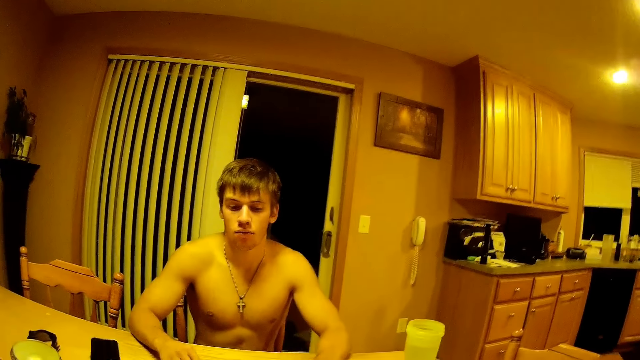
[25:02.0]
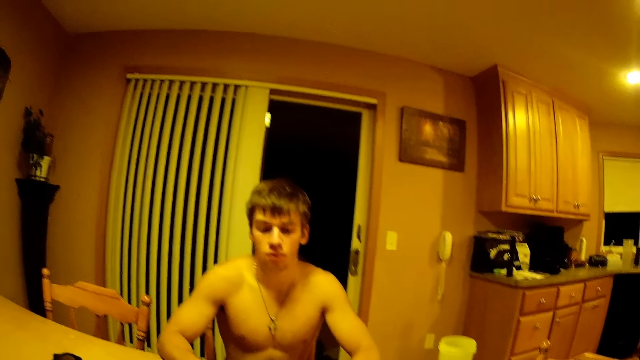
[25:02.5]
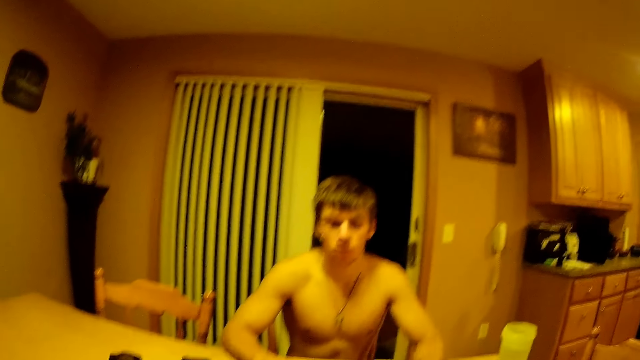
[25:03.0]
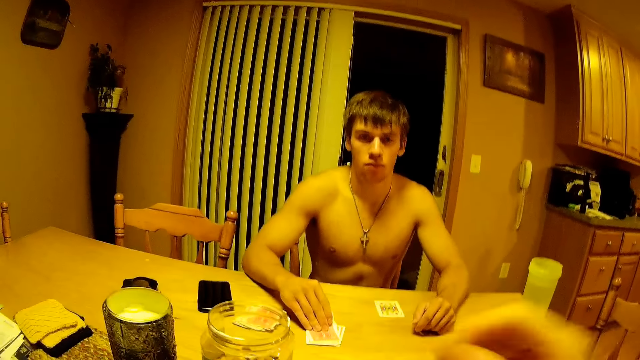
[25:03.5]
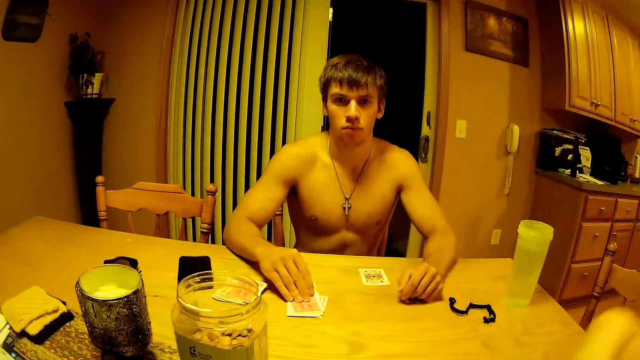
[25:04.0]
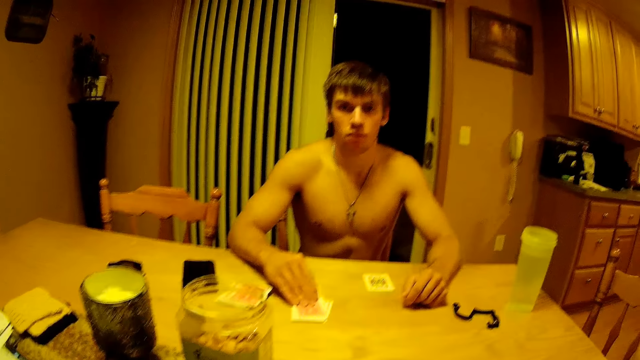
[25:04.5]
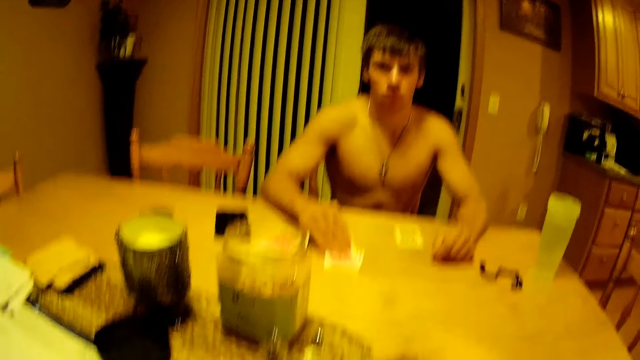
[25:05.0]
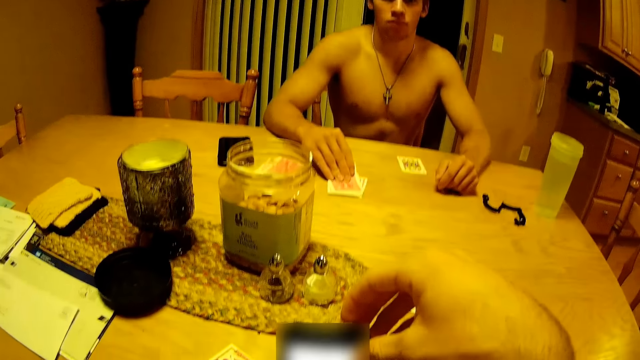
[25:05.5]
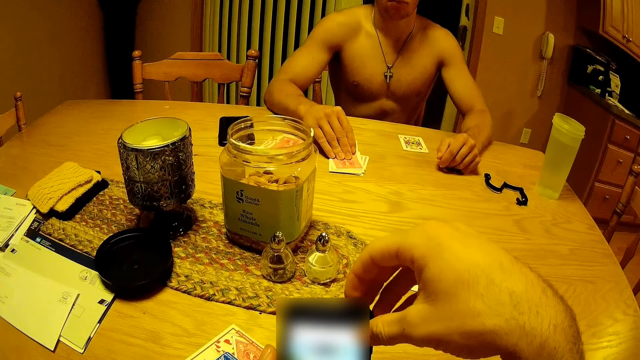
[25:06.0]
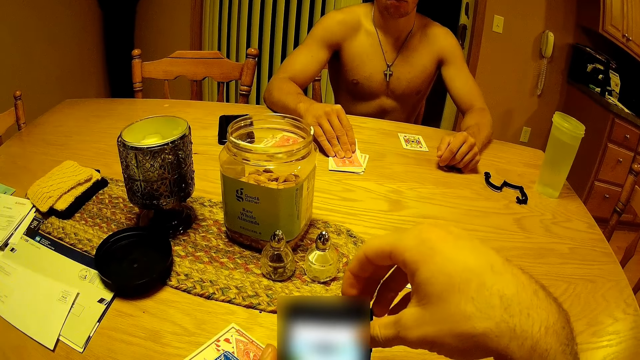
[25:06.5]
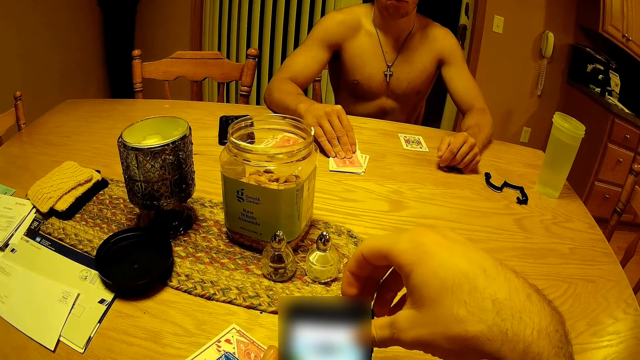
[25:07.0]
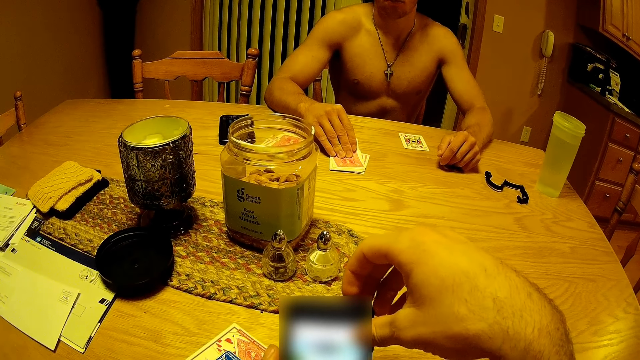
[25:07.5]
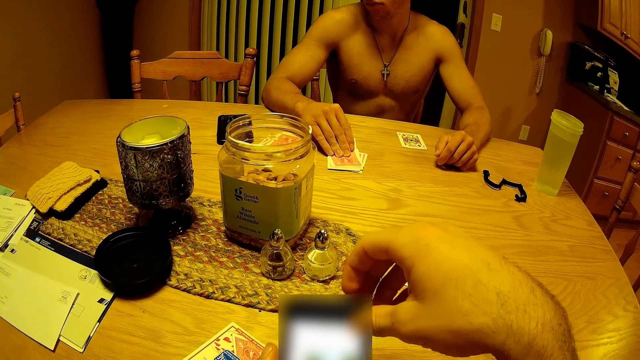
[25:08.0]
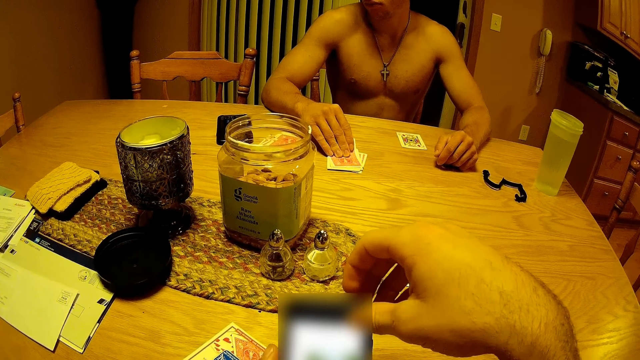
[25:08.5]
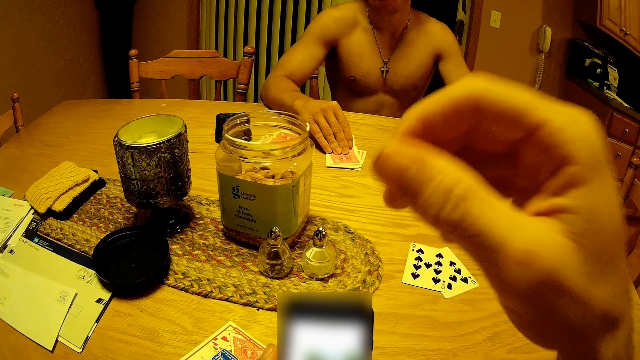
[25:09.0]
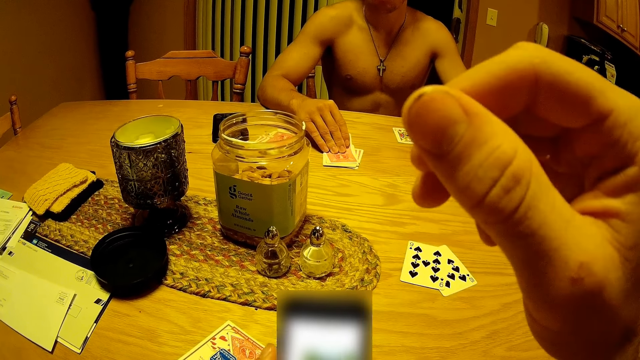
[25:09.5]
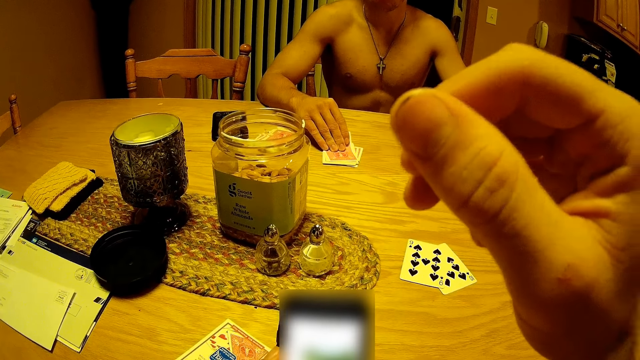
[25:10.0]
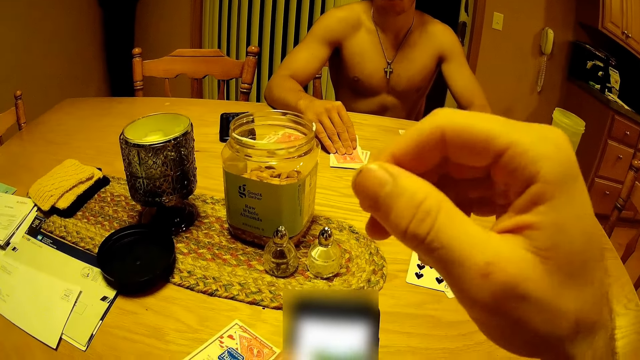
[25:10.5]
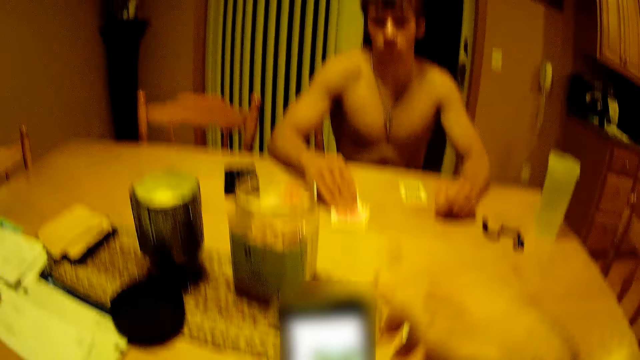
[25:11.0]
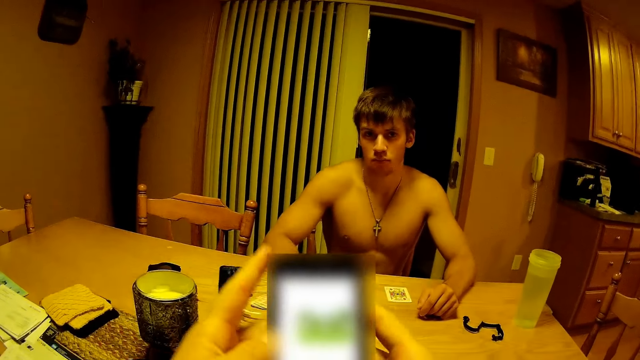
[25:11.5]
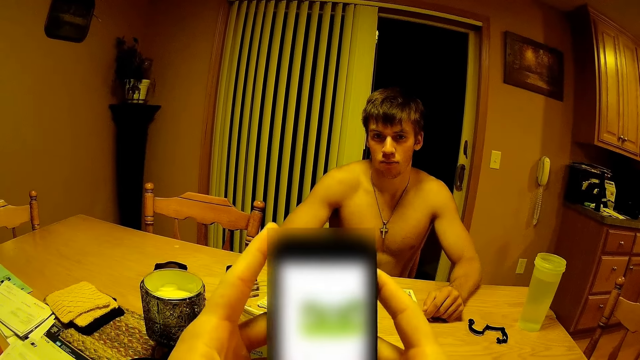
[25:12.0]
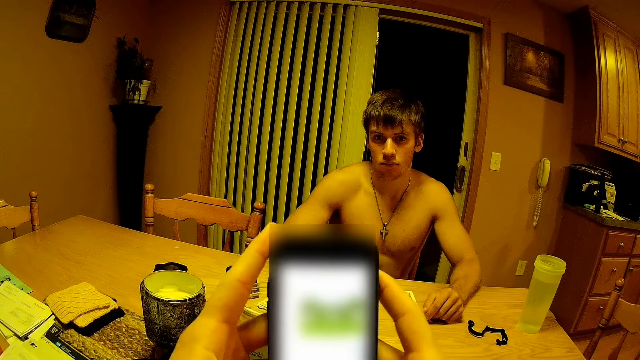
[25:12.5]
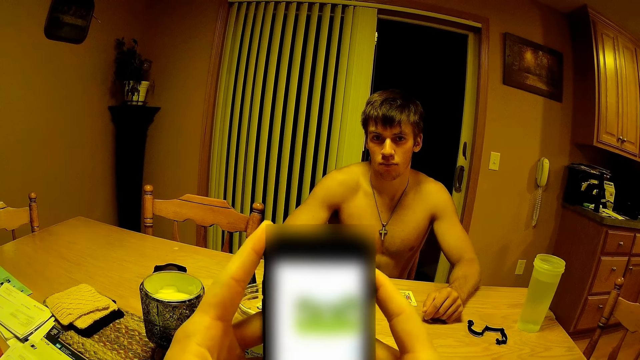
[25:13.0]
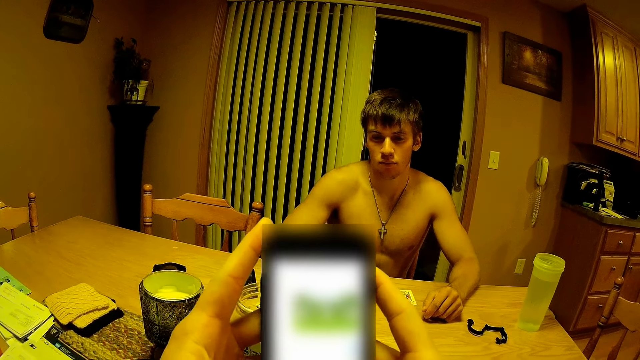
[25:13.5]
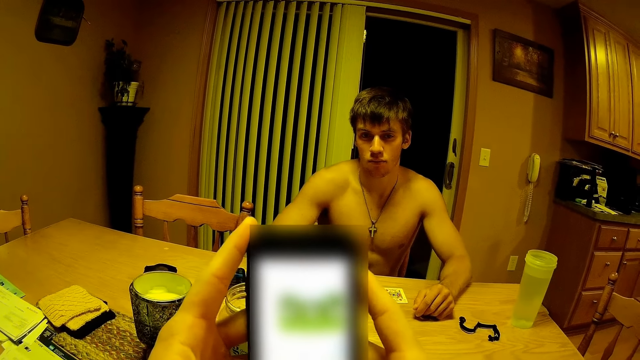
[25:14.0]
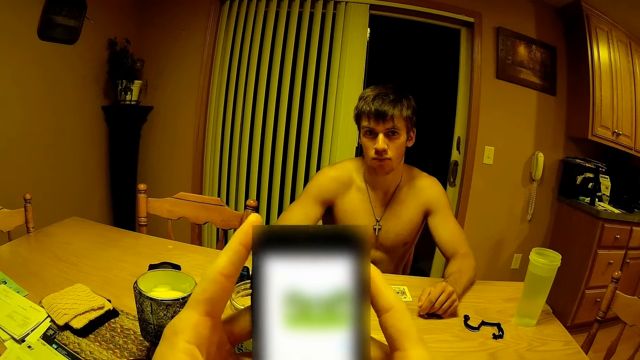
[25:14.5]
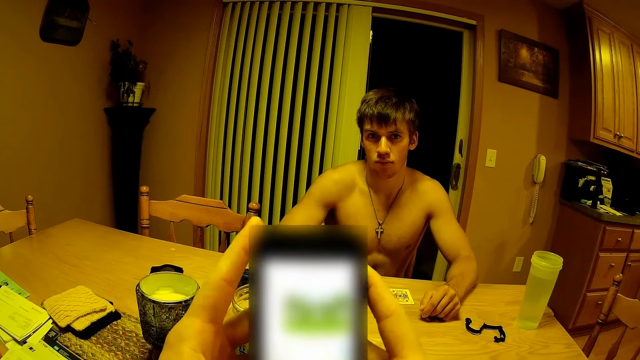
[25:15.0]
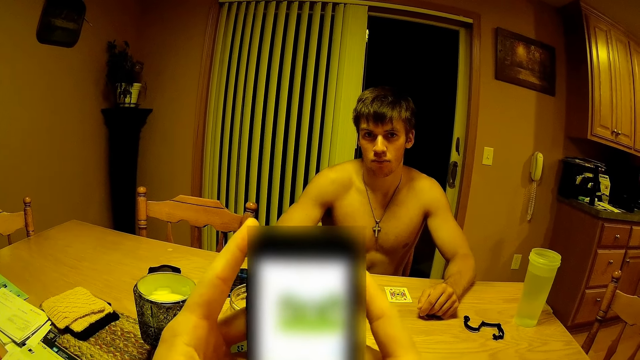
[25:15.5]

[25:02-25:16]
The camera wearer touches his face. He operates his phone. He touches the phone with the right hand. He uses the thumb to touch his phone screen. He raises the right hand. He raises the phone to face level and puts the hand down. He operates his phone. He types on his phone.

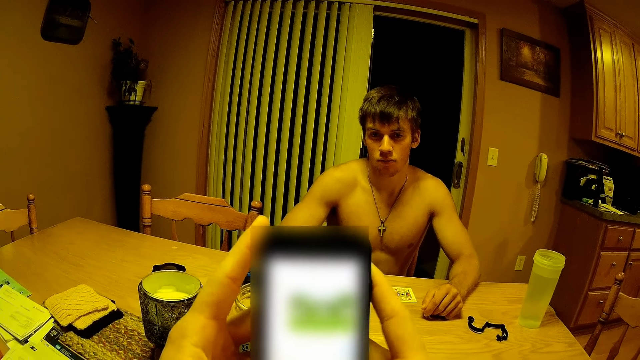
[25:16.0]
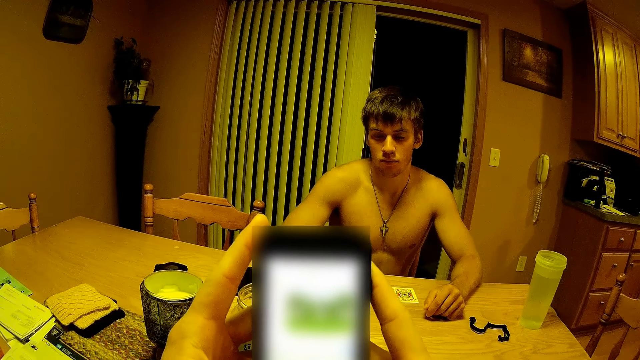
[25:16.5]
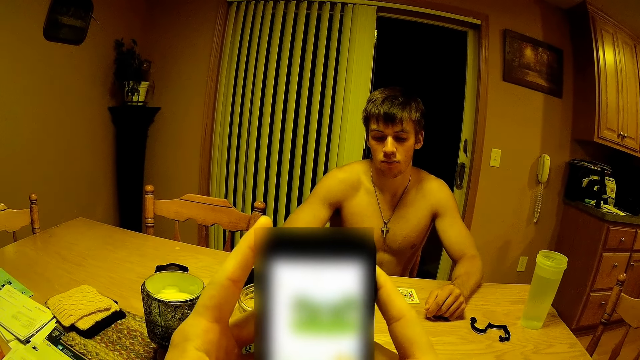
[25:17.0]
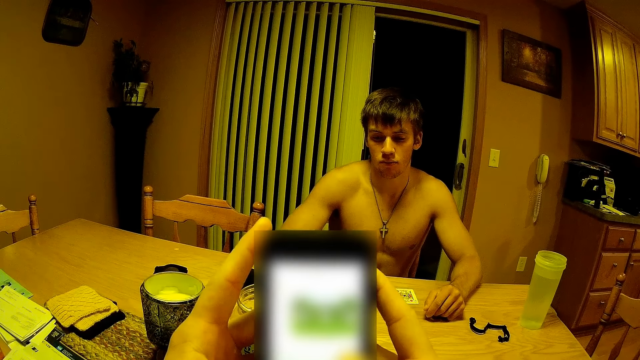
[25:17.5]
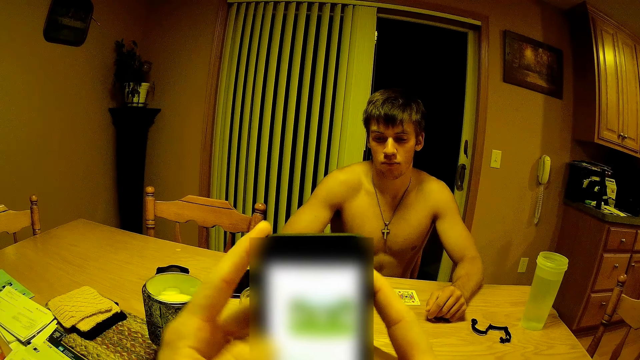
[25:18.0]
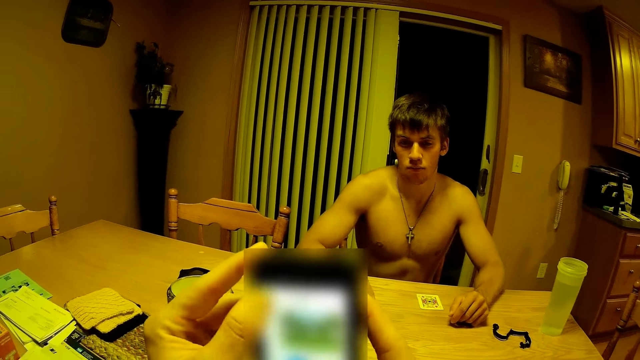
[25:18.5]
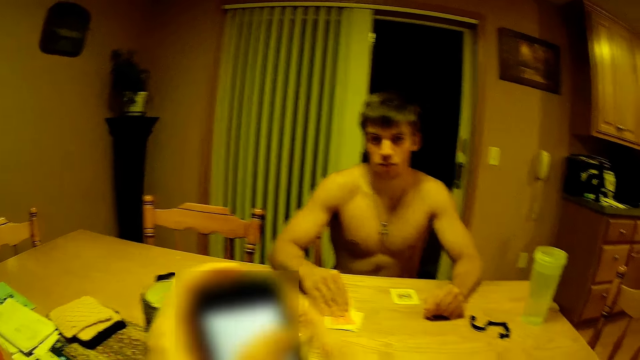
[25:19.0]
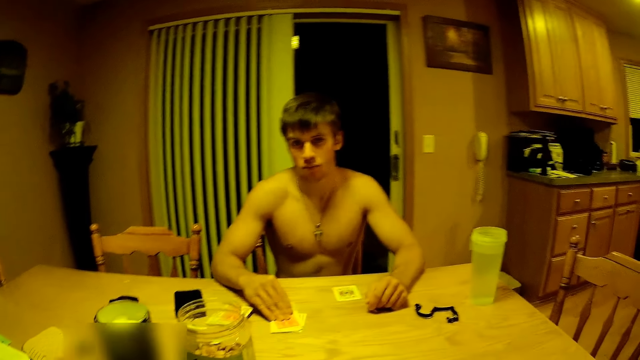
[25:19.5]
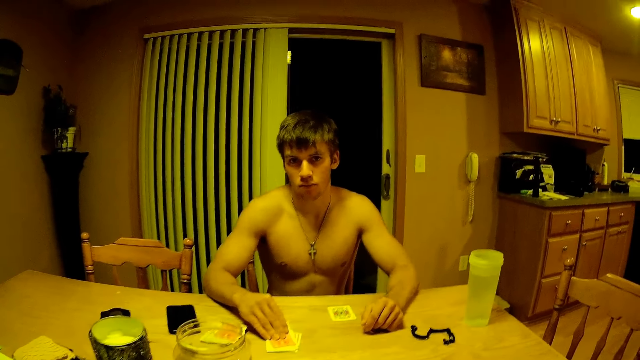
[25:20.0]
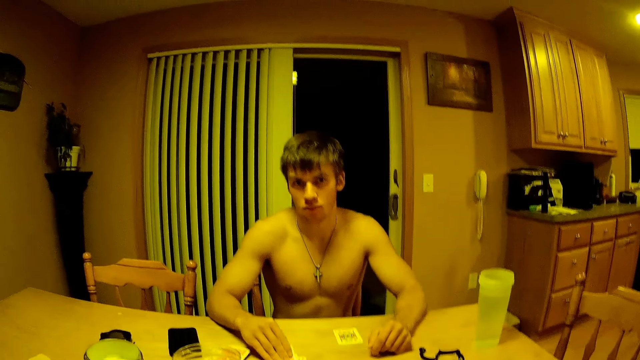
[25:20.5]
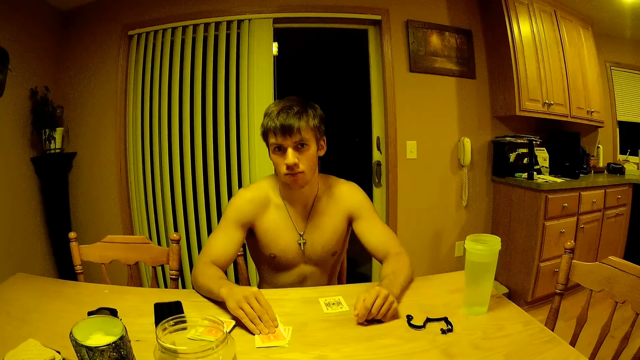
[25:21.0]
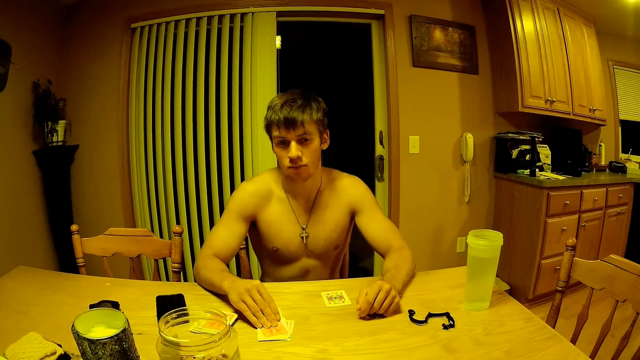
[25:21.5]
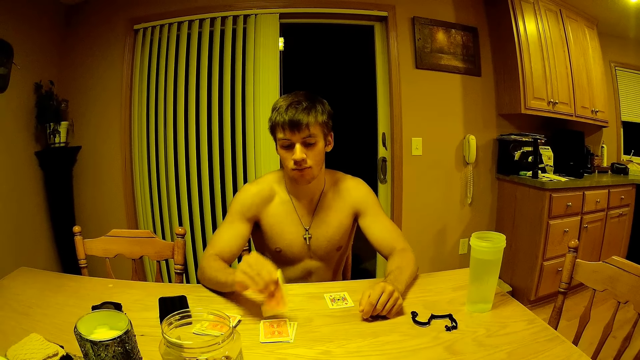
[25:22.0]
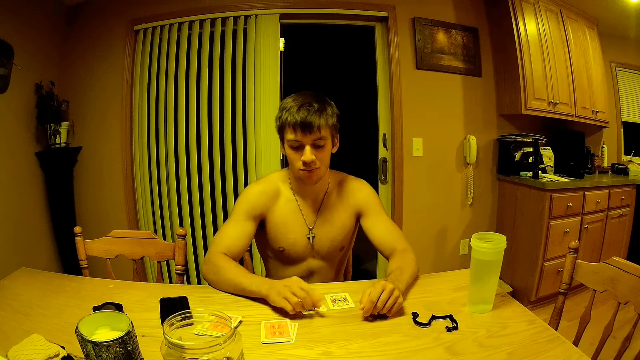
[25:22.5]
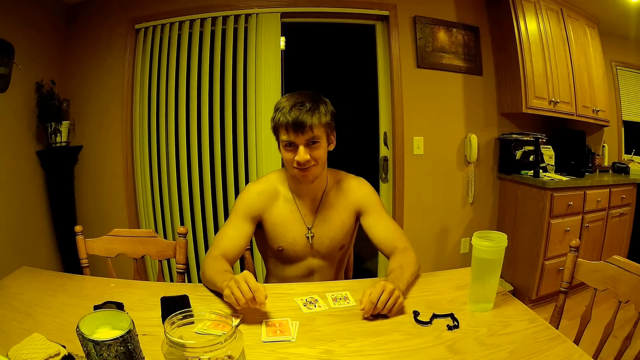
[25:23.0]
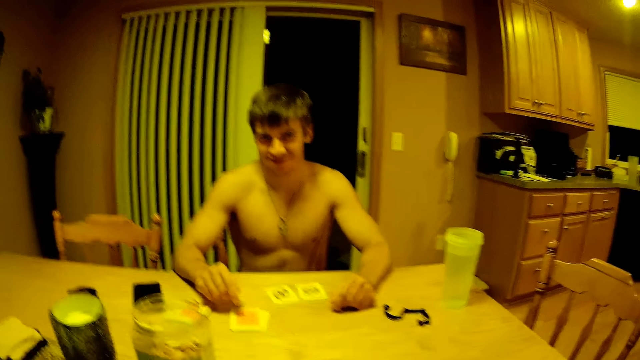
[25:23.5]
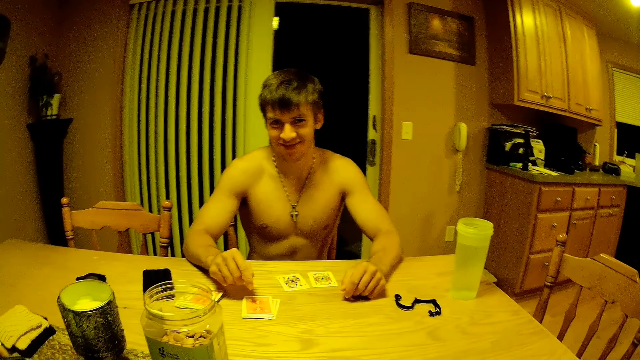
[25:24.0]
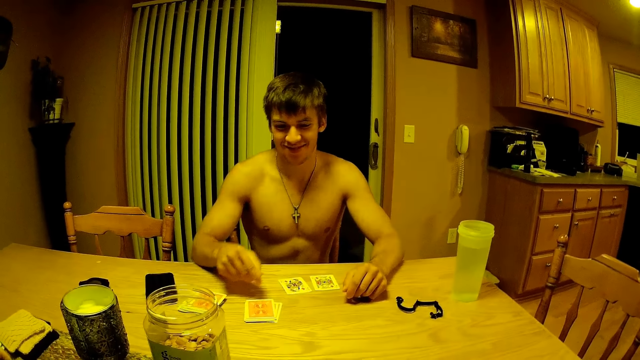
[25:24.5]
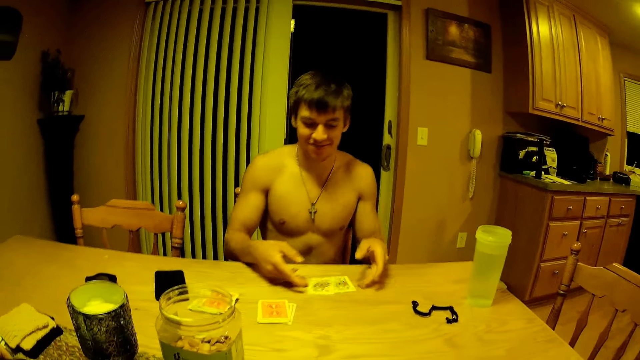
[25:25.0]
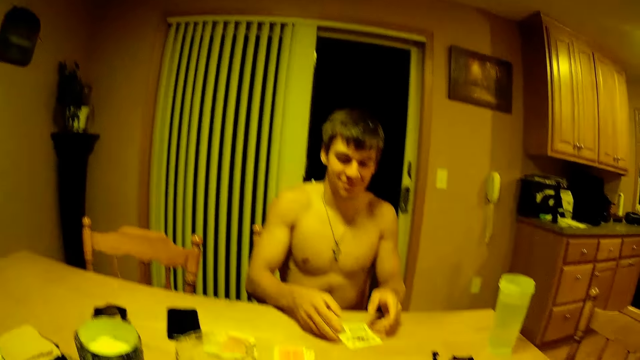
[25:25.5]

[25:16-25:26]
The camera wearer continues to type on his phone. They drop his phone down. A man holds the playing card and puts down the playing card.
